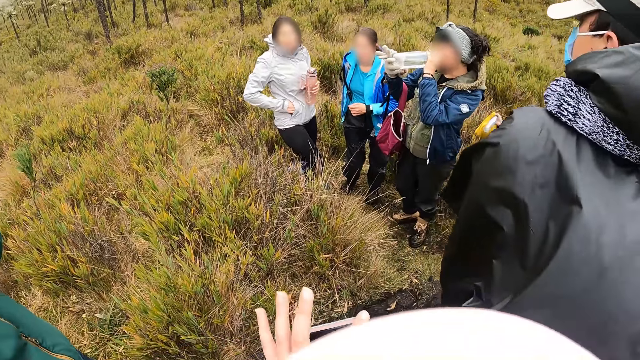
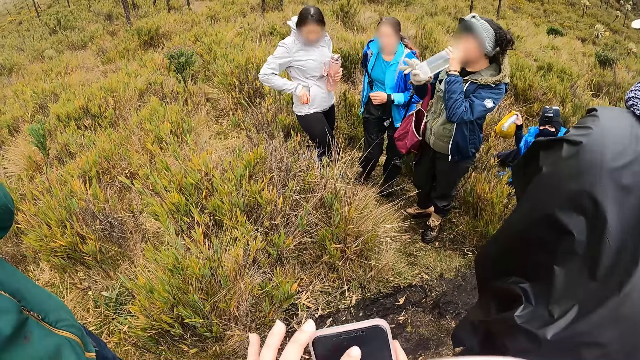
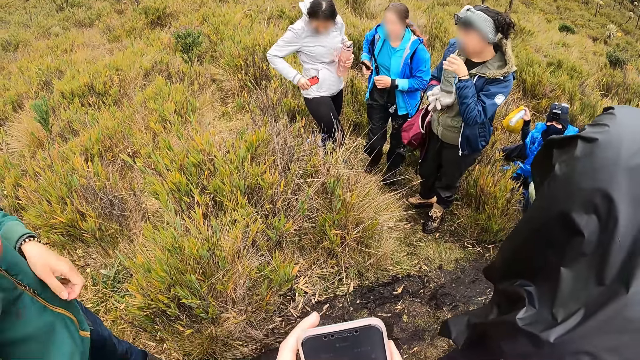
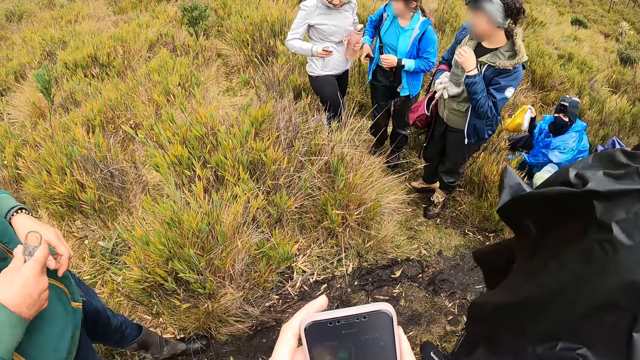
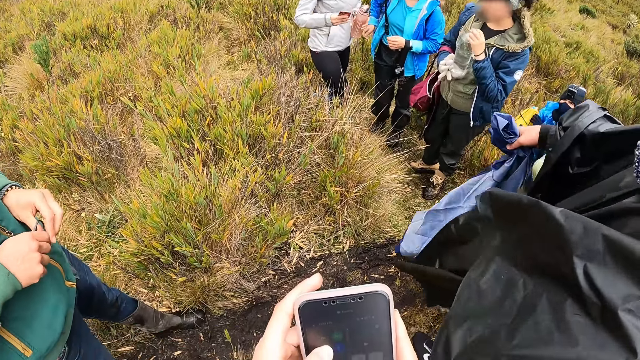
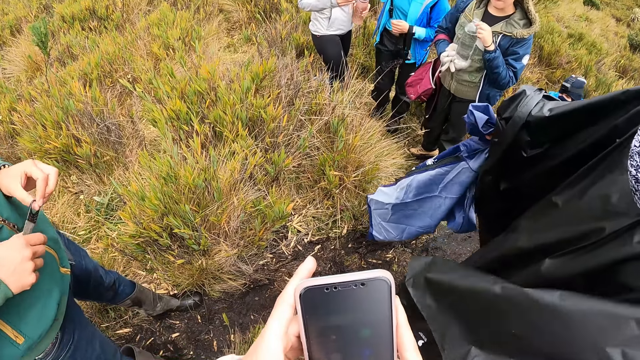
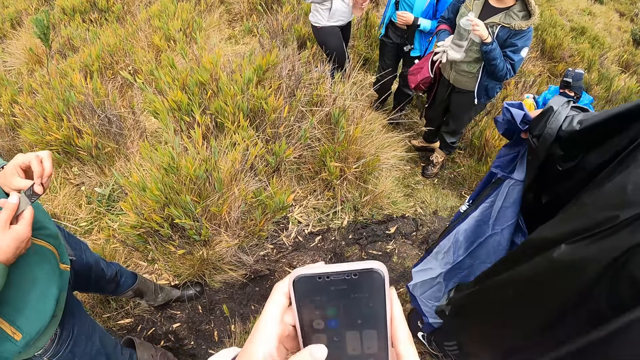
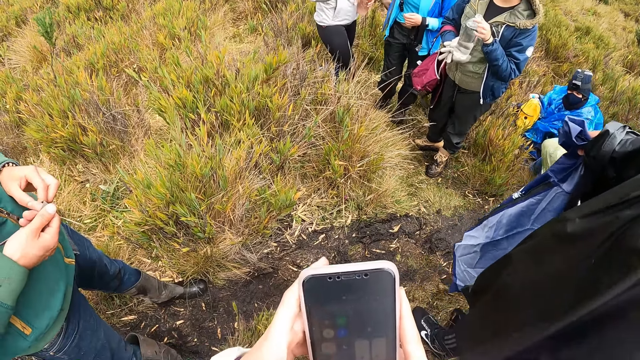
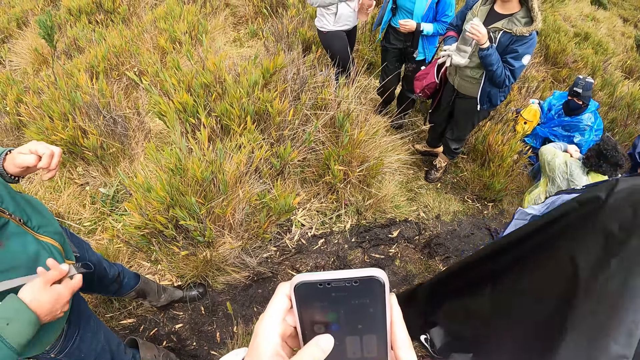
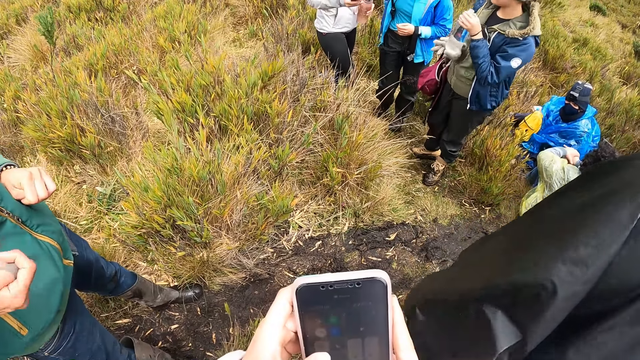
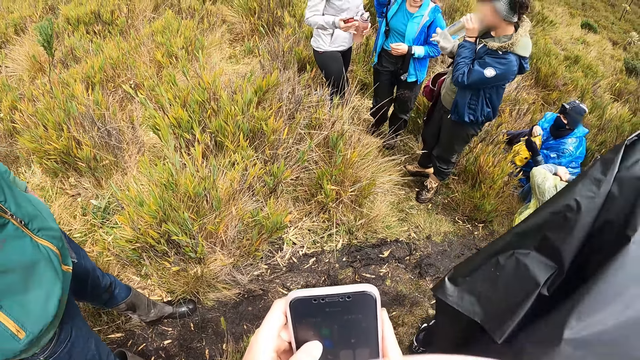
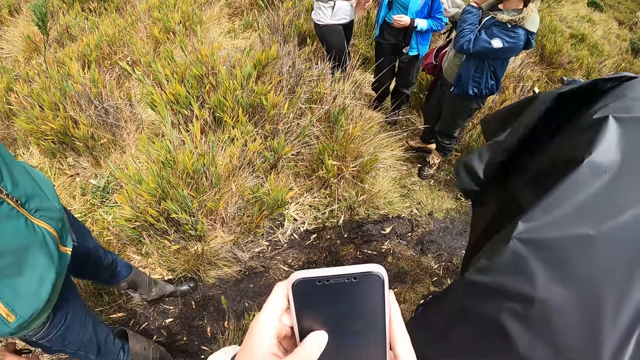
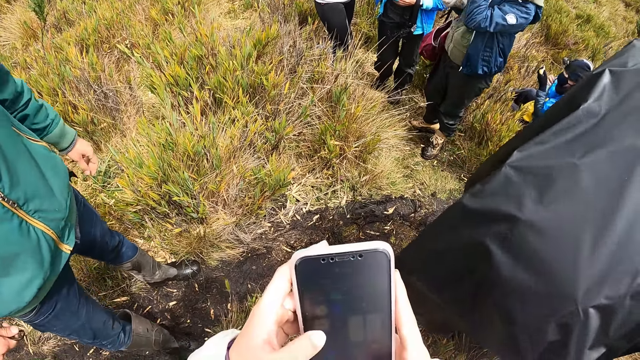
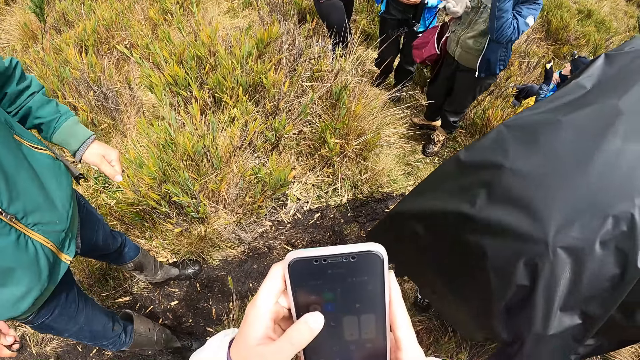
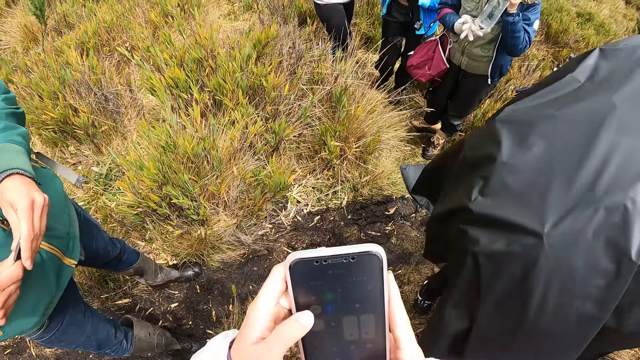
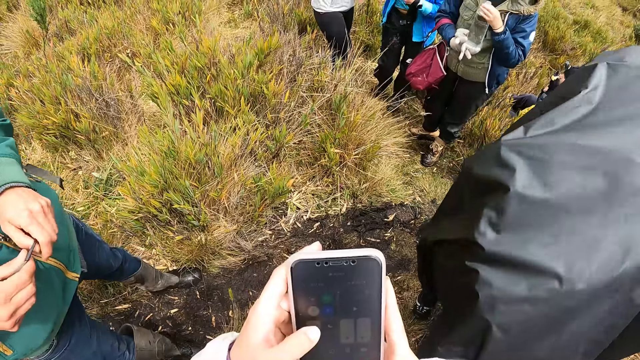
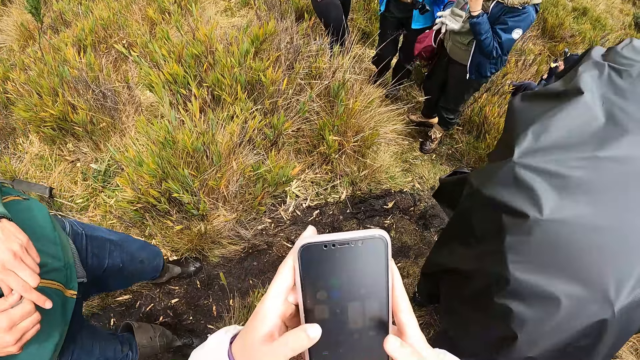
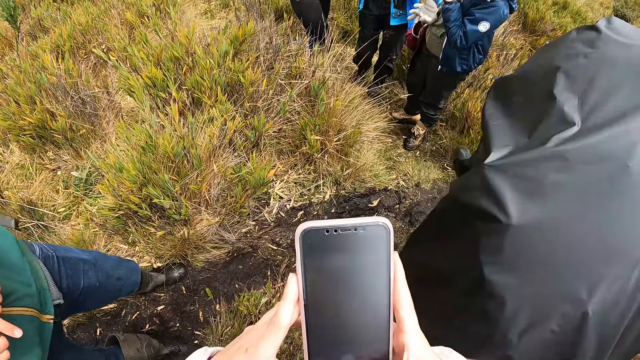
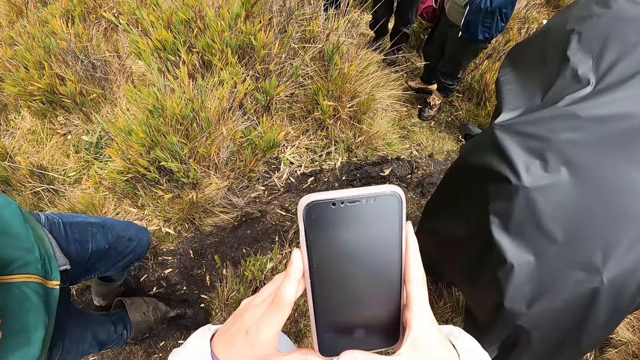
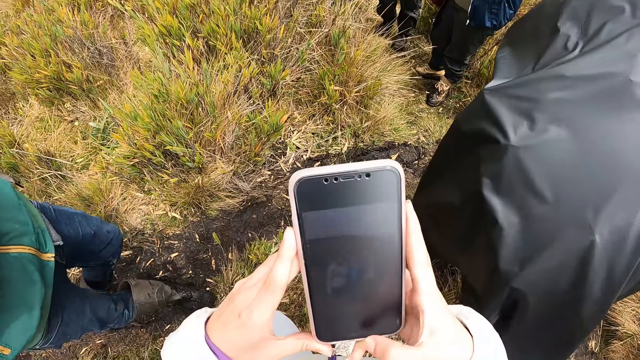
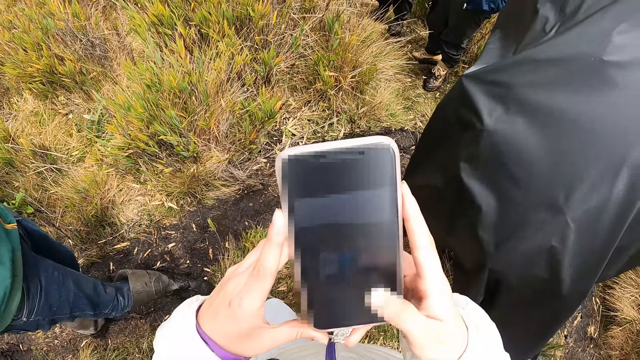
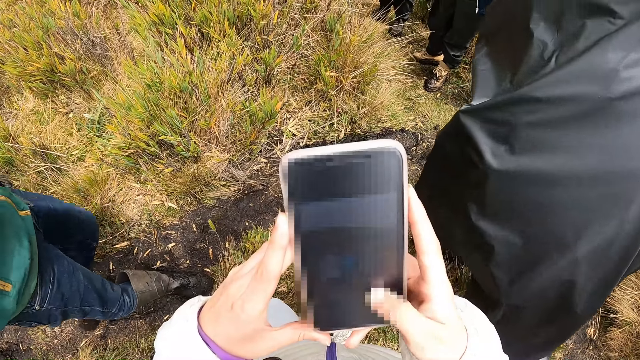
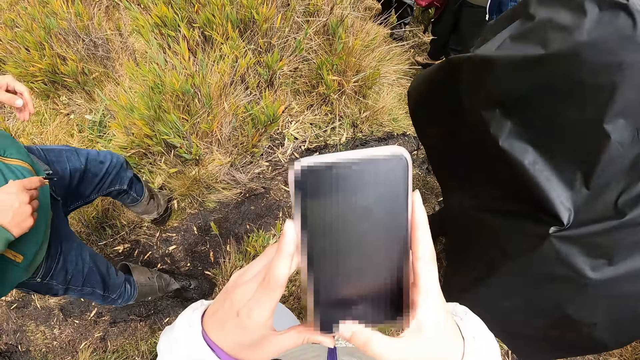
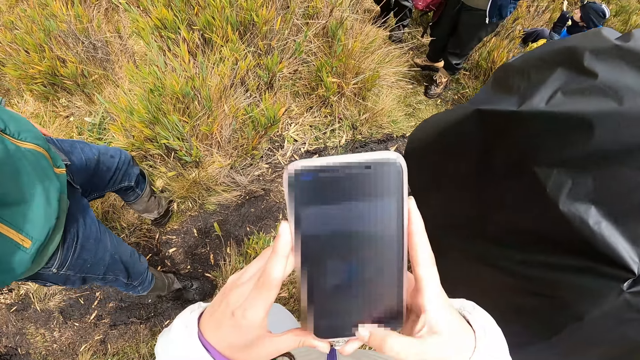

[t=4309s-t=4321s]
The camera wearer operates the phone with both hands.

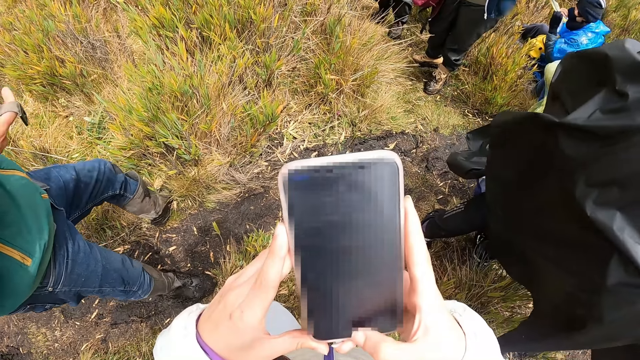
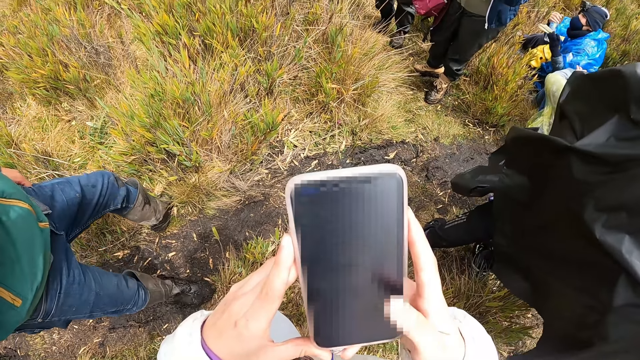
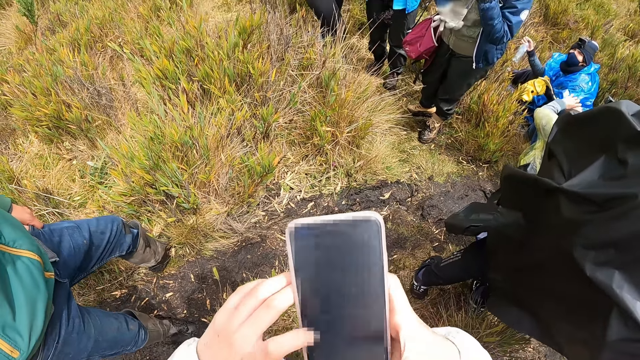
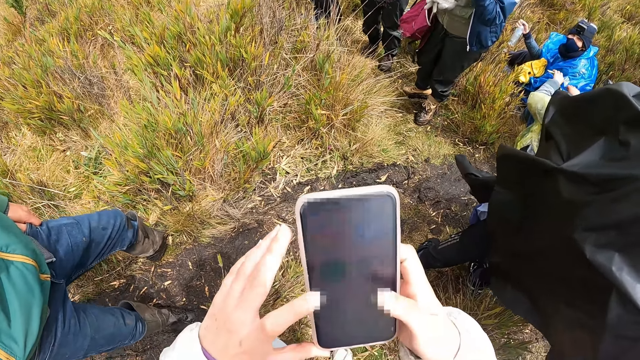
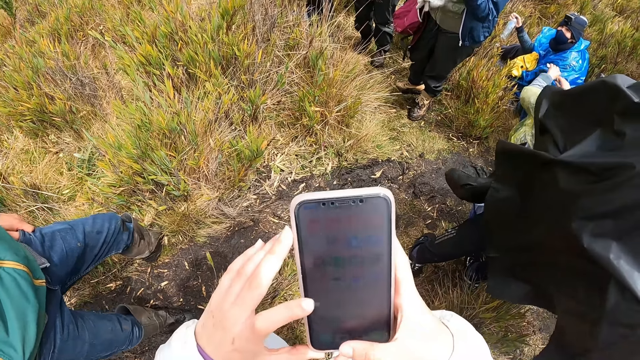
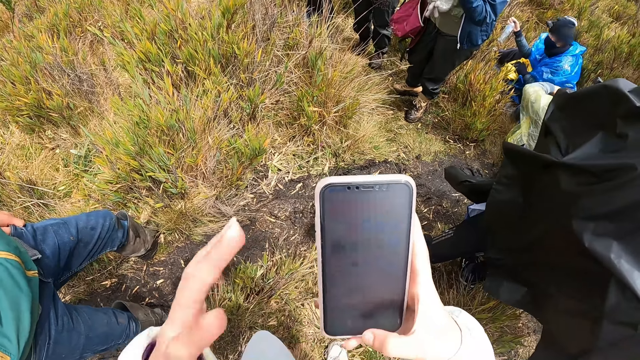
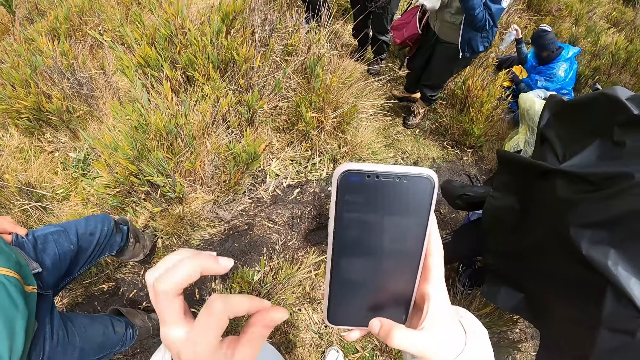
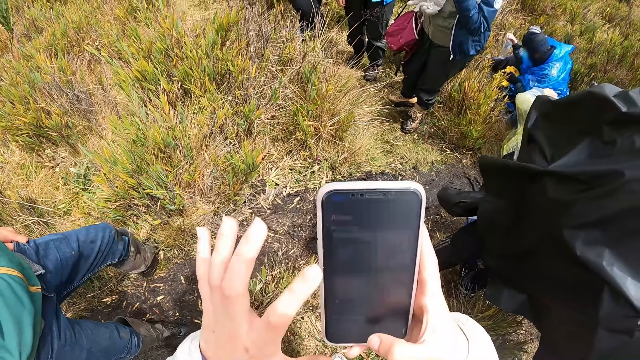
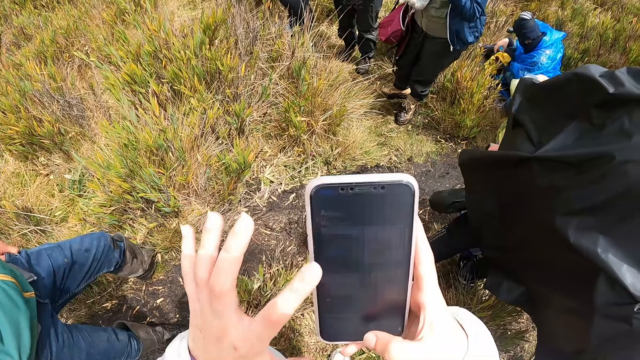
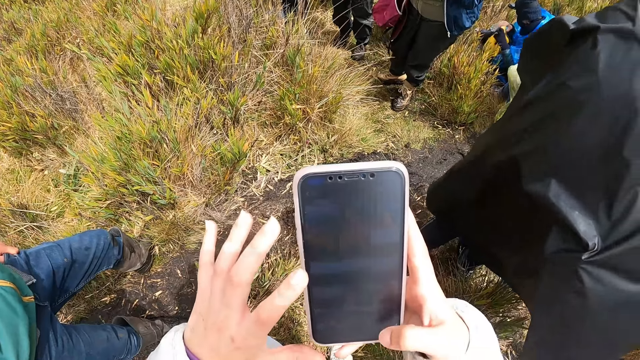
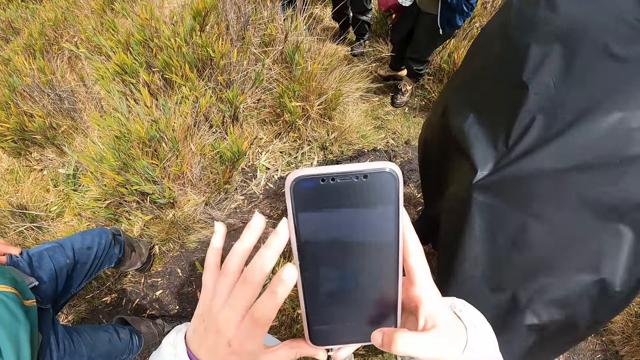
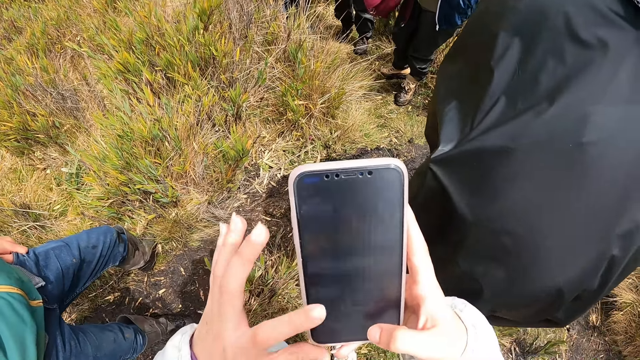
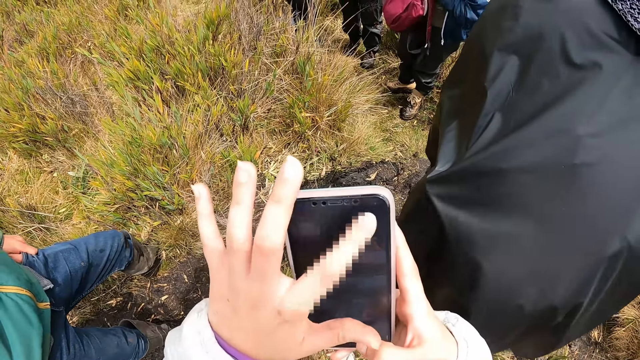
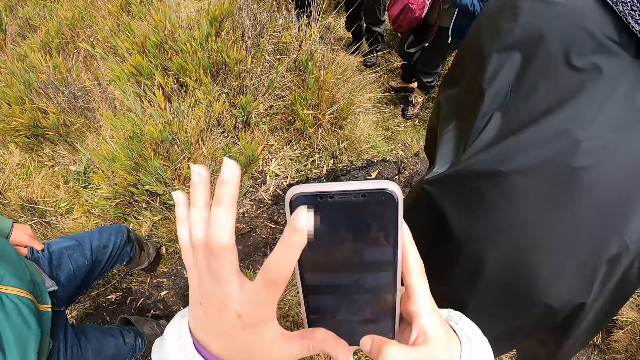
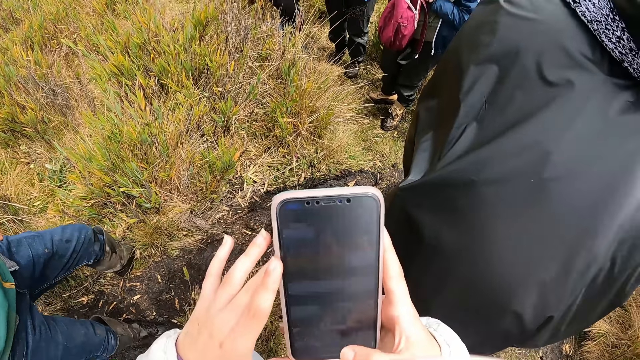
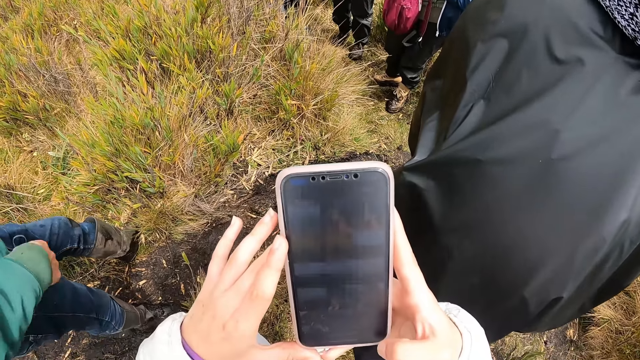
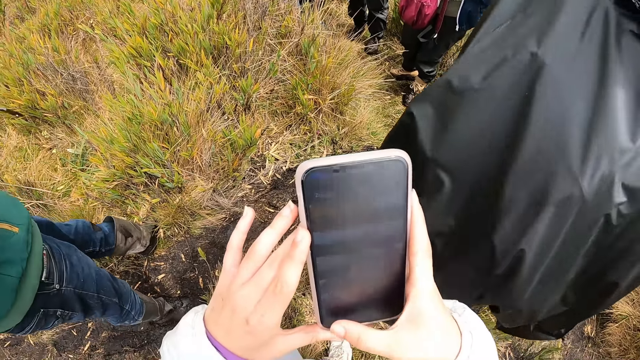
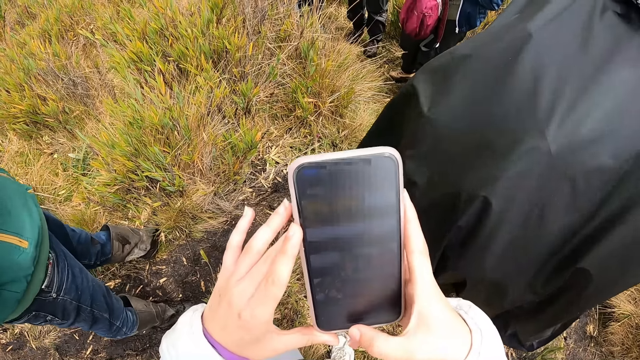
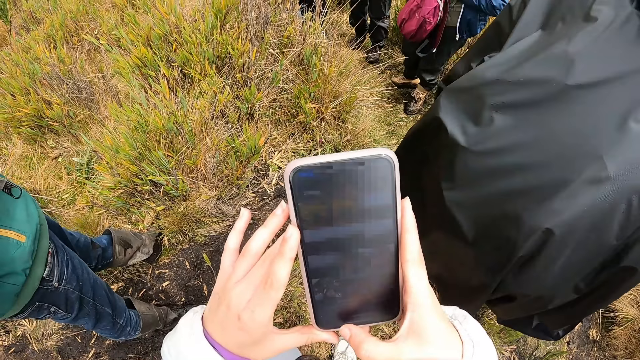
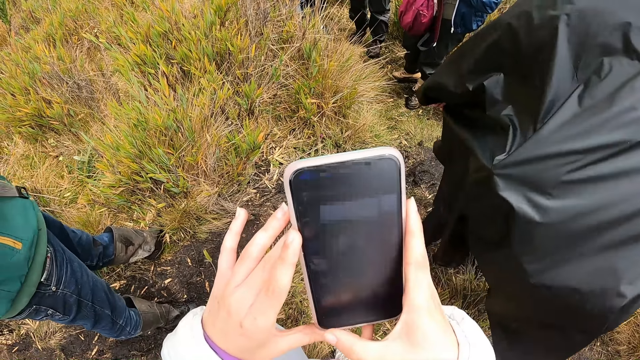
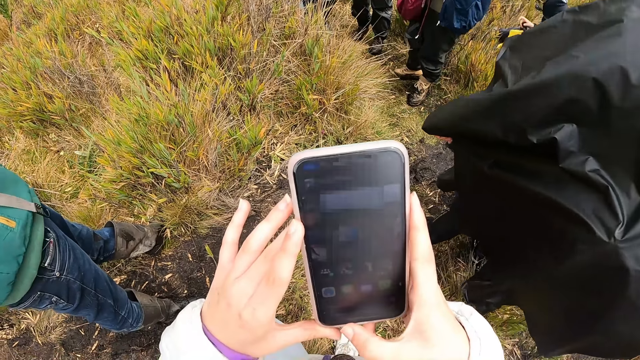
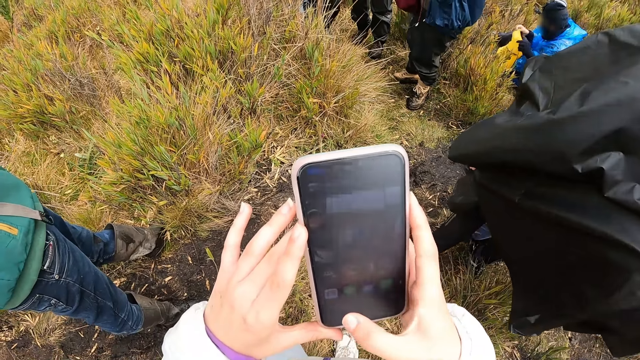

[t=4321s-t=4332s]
The camera wearer operates the phone in her right hand with her left hand.
